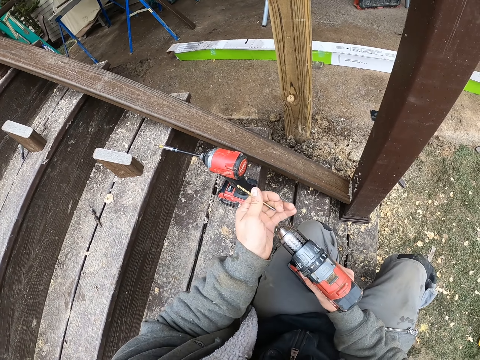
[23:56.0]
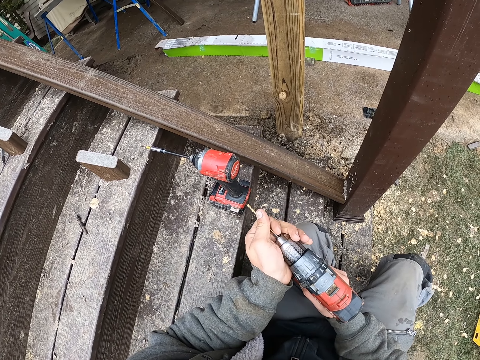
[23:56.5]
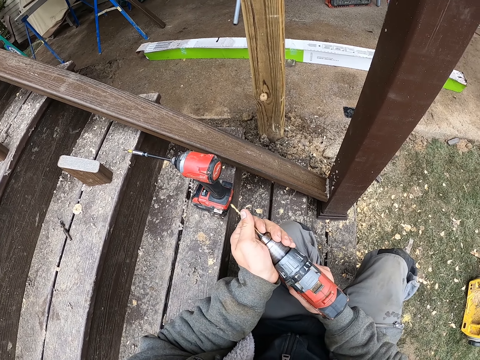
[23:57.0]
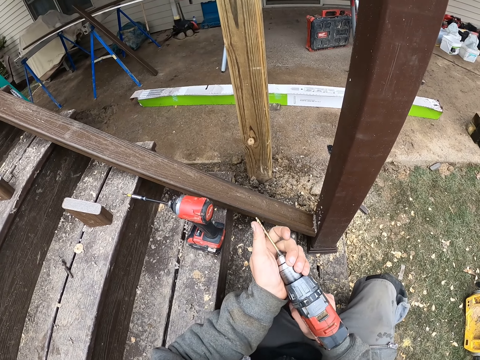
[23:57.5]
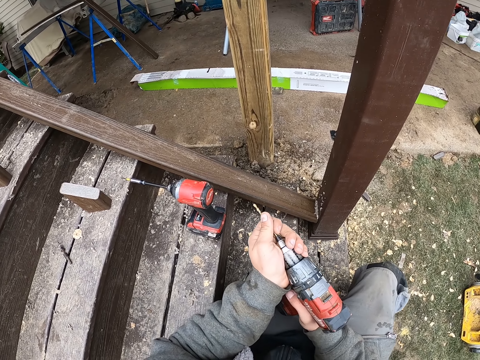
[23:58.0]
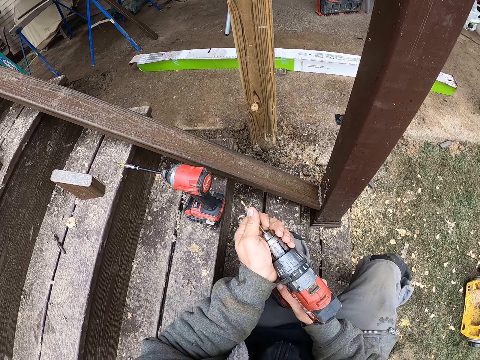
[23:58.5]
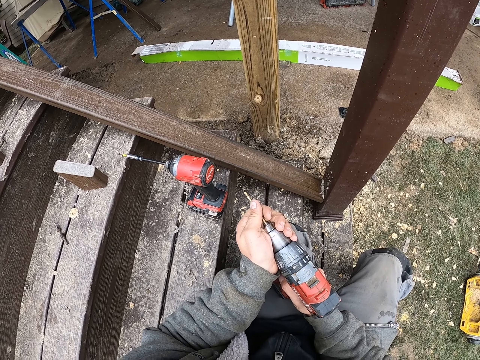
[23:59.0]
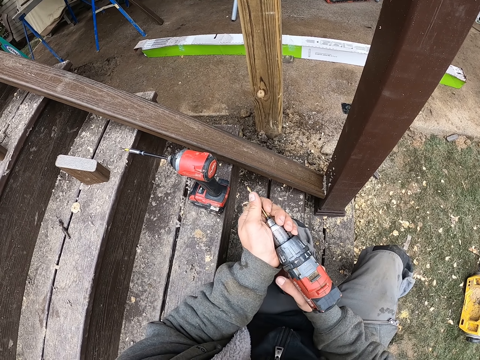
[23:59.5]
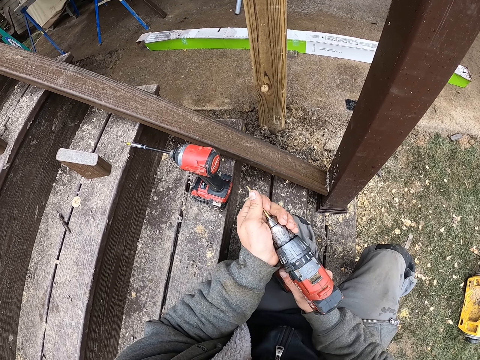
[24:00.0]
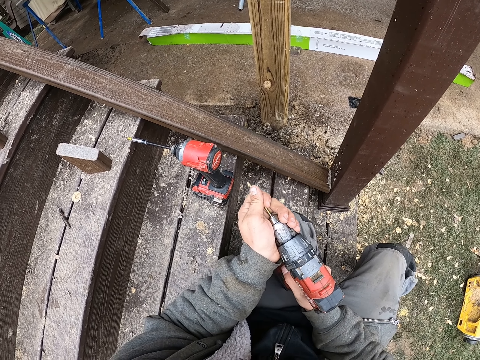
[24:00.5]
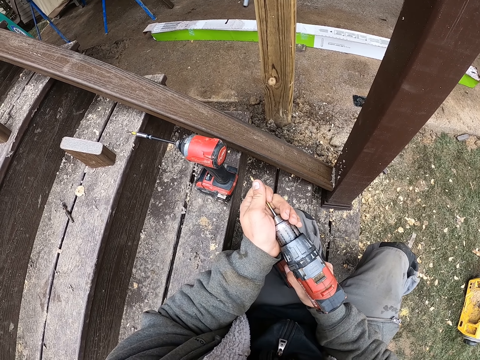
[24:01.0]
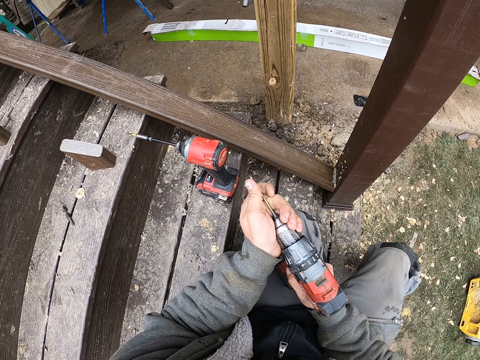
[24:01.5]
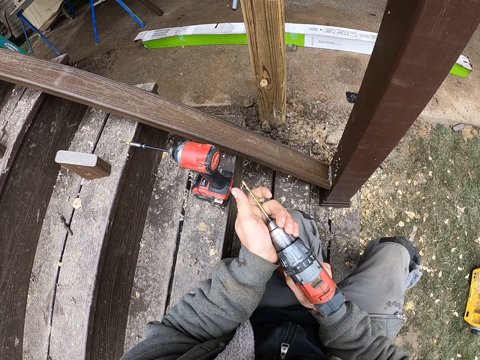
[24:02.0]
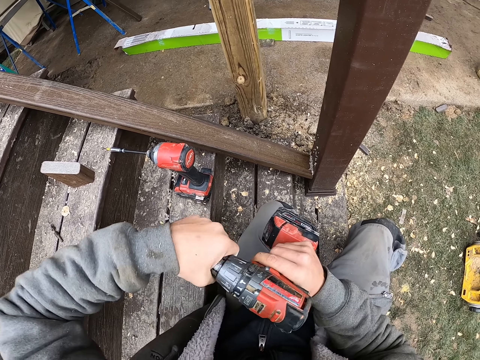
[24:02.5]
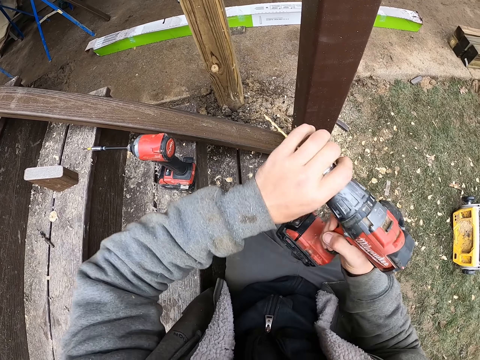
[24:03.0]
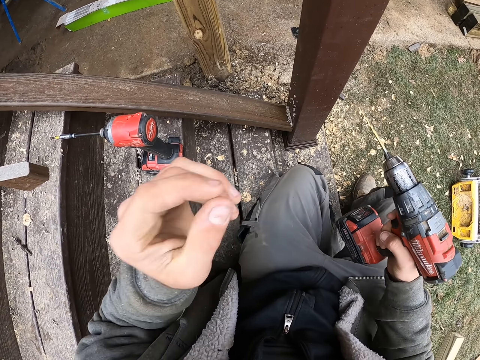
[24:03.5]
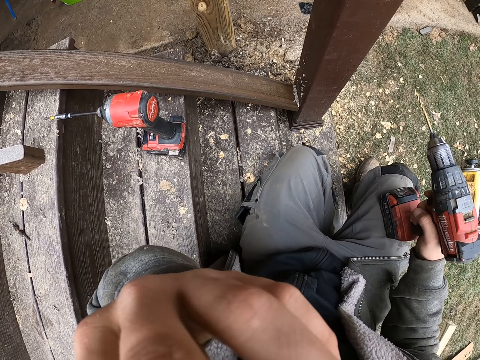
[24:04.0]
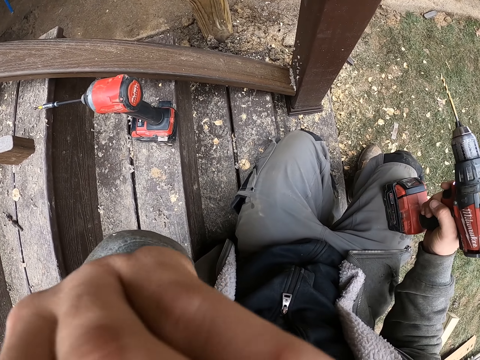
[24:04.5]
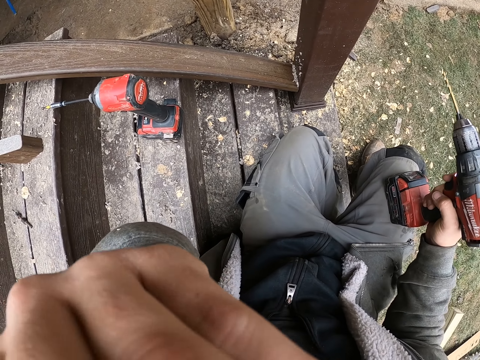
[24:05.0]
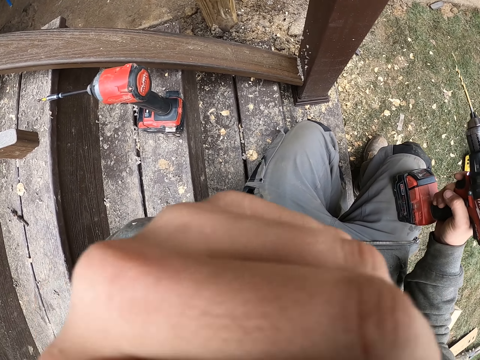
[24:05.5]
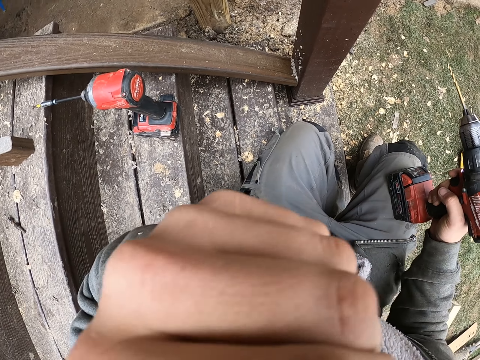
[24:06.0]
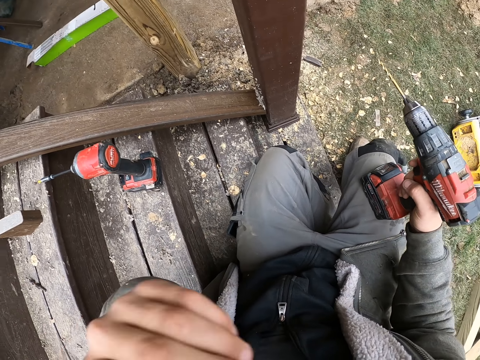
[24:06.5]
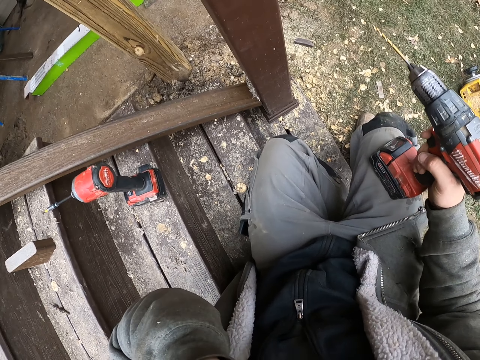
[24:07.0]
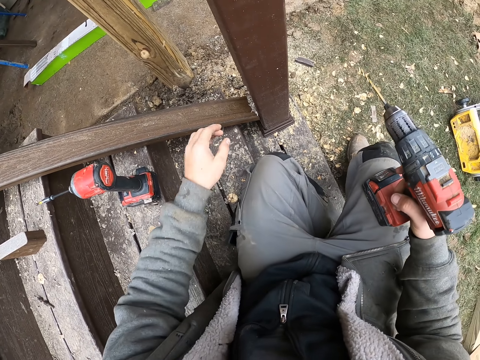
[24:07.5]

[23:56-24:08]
The camera wearer inserts the drill bit in the drill. They adjust the drill chuck. They touch the face. They fix the camera.

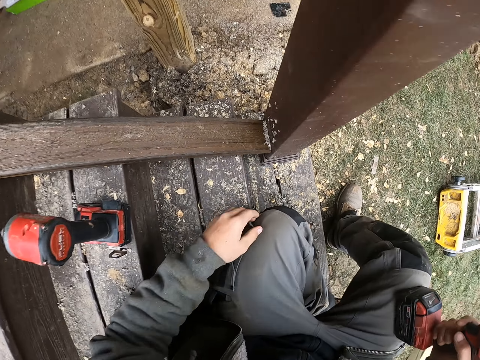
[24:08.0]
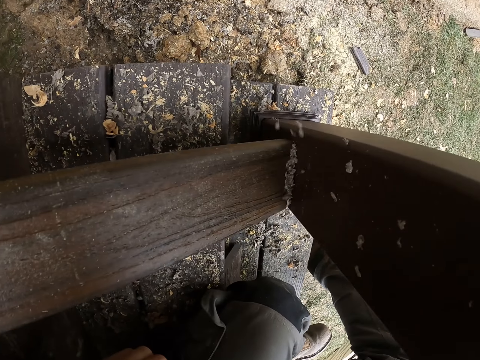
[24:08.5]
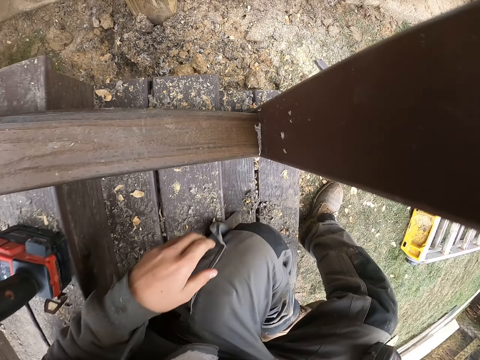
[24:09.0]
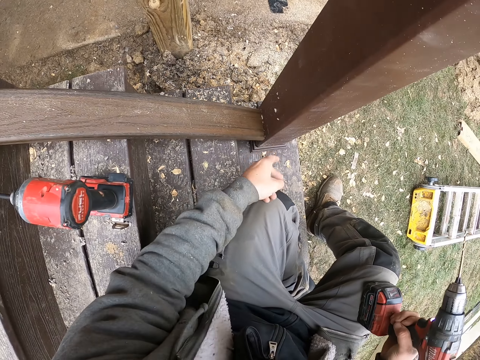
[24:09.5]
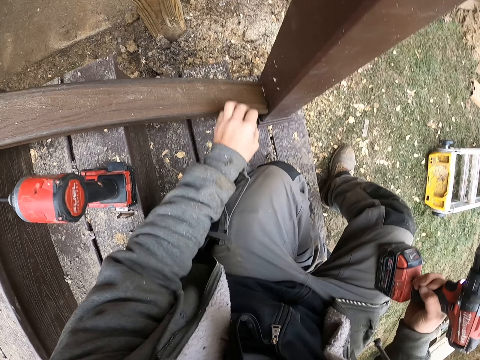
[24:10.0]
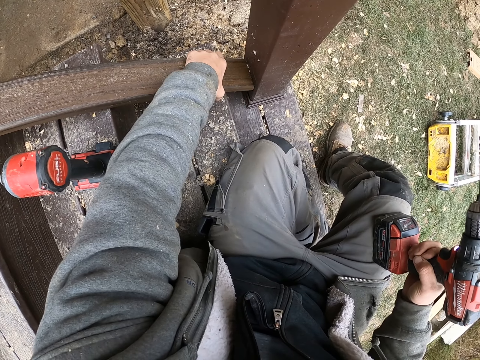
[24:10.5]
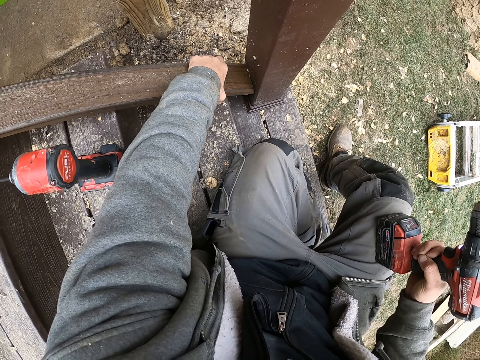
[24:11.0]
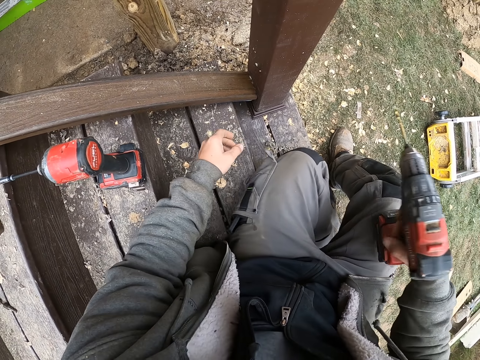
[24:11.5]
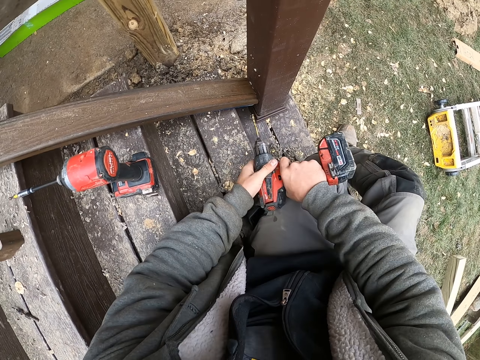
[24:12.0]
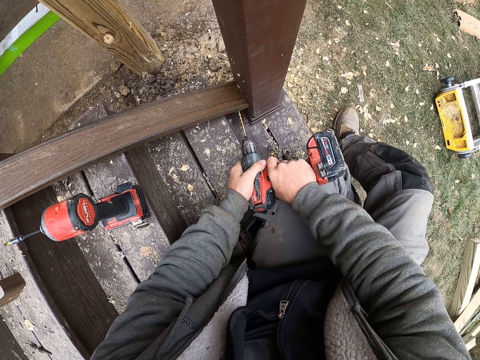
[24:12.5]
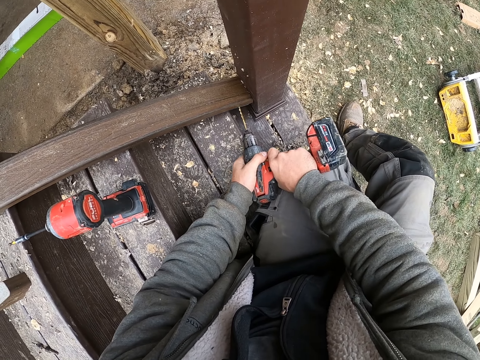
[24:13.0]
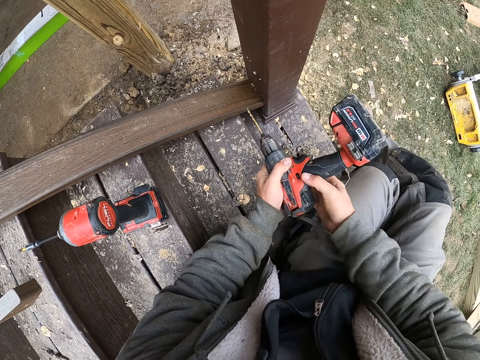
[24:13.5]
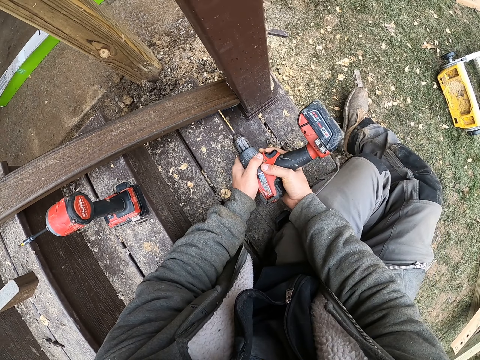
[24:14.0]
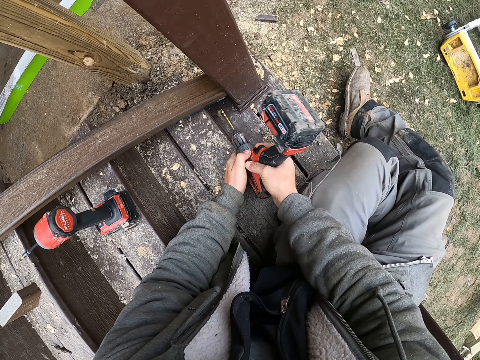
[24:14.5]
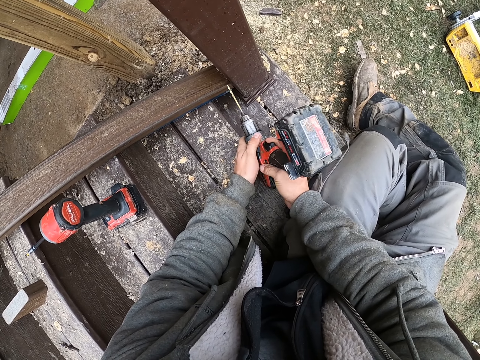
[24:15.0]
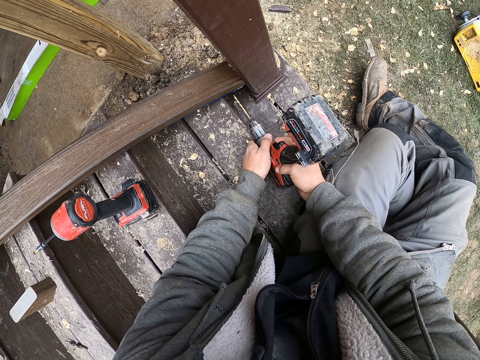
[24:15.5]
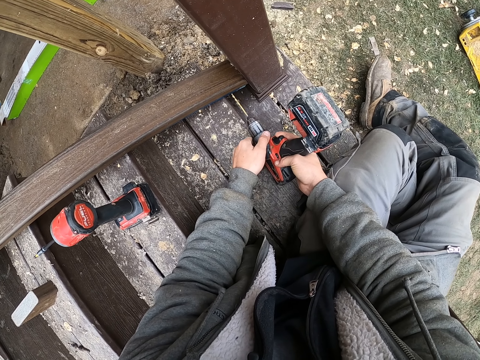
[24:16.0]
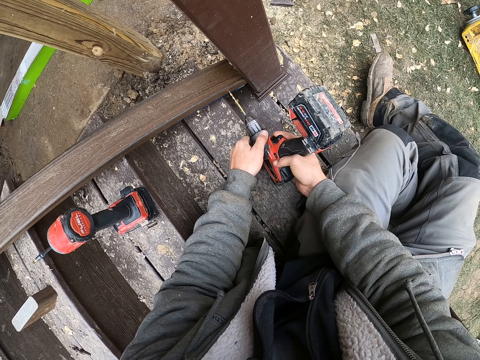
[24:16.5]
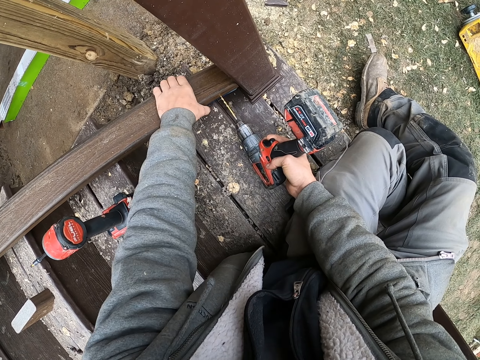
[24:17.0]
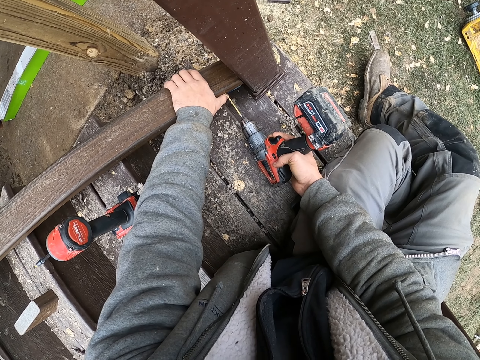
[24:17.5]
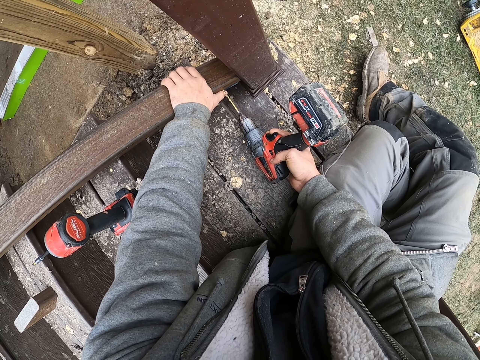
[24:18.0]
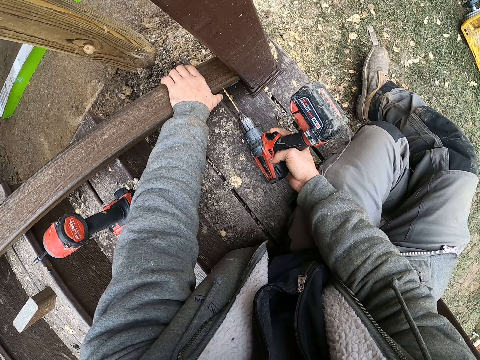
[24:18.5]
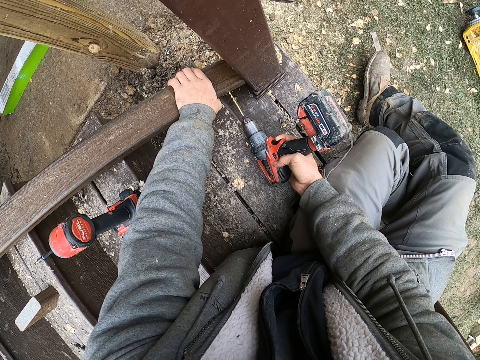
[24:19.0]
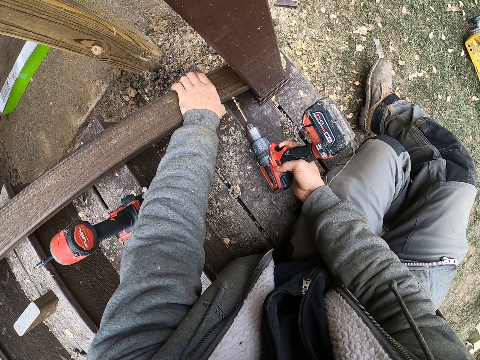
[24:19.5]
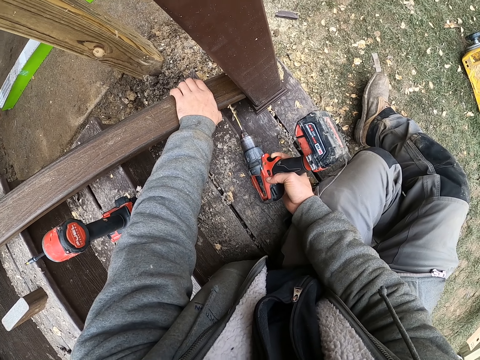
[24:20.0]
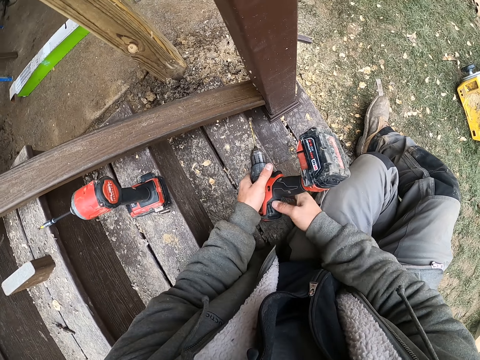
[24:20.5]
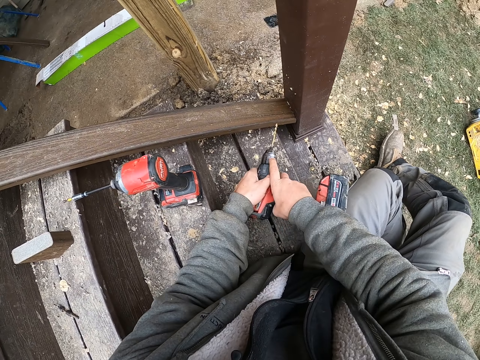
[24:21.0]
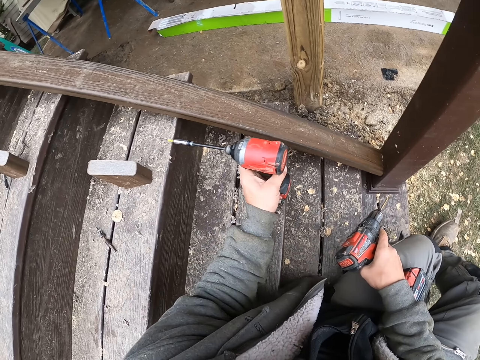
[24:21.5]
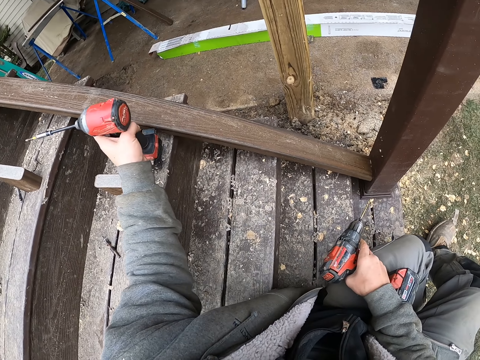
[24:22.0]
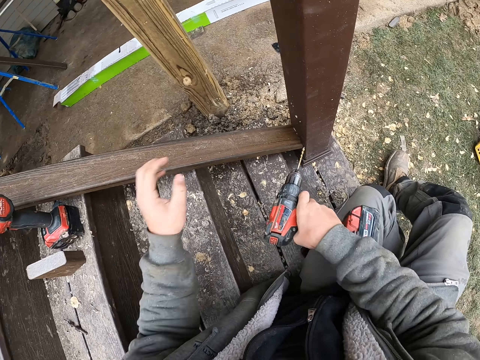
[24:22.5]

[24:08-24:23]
The camera wearer blows dust. They wipe the stairs railing. They pick up wood. They adjust the stairs base rail. They dig a hole with a drill. They adjust the drill. They touch the wood. They drill the stairs base rail. They adjust the drill. They move the drill on the stairs. They pick up the drill.
